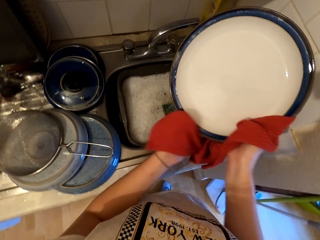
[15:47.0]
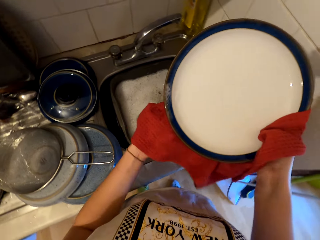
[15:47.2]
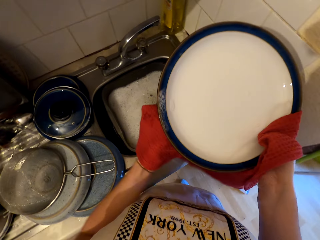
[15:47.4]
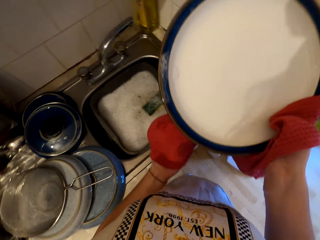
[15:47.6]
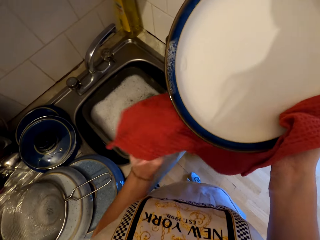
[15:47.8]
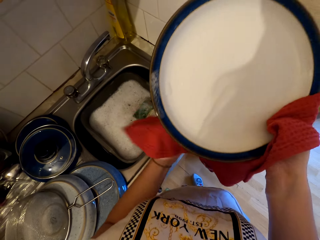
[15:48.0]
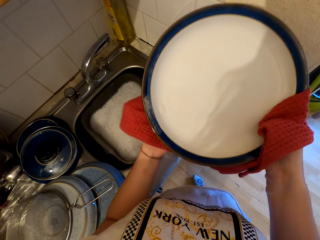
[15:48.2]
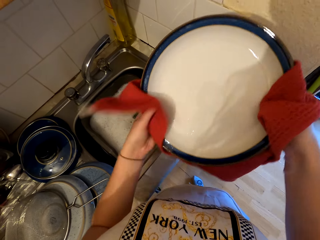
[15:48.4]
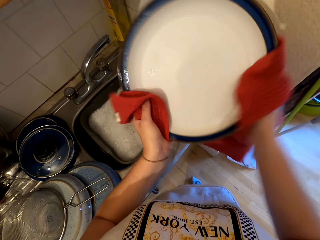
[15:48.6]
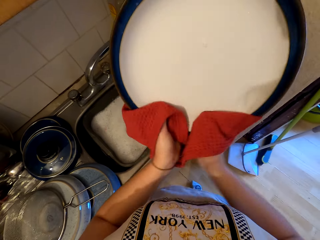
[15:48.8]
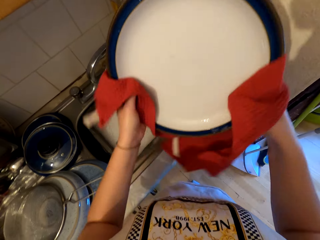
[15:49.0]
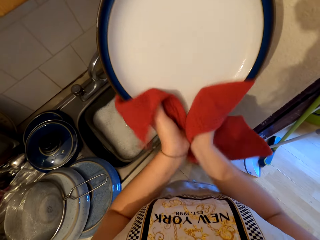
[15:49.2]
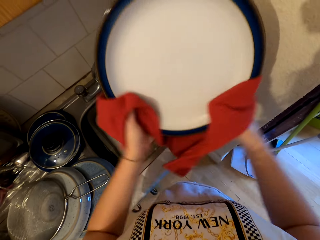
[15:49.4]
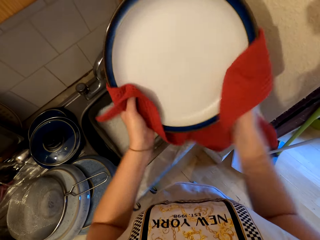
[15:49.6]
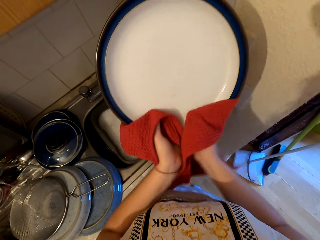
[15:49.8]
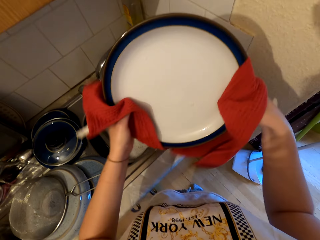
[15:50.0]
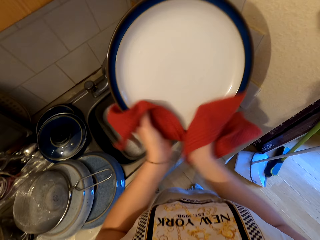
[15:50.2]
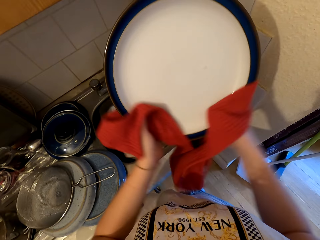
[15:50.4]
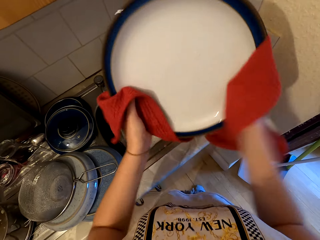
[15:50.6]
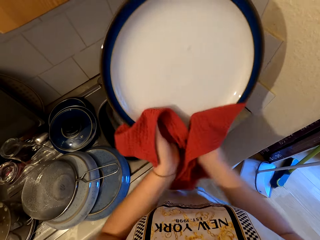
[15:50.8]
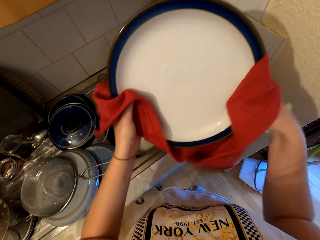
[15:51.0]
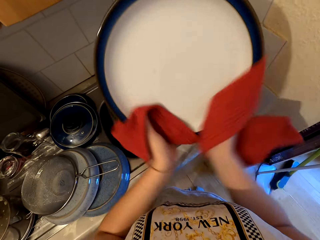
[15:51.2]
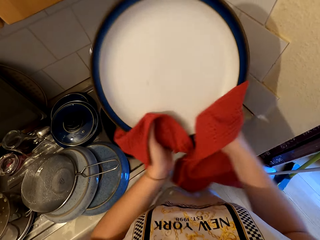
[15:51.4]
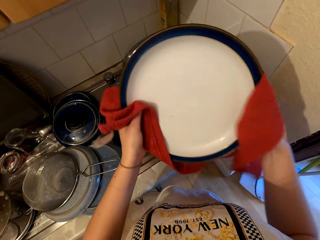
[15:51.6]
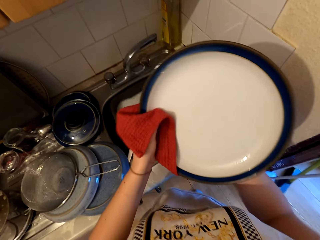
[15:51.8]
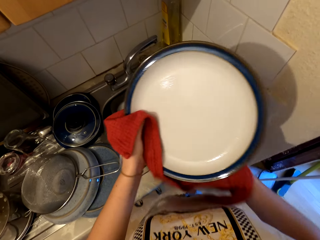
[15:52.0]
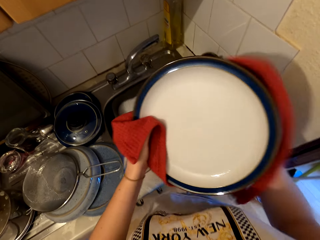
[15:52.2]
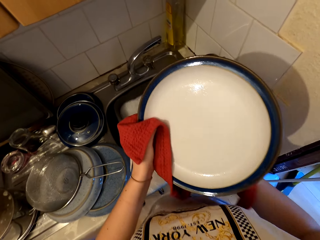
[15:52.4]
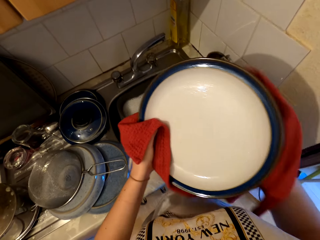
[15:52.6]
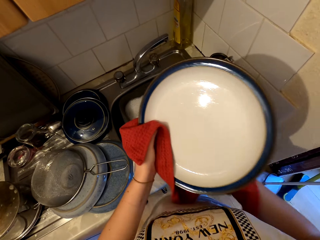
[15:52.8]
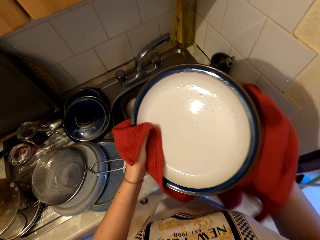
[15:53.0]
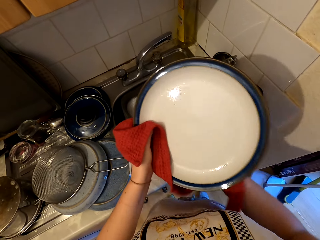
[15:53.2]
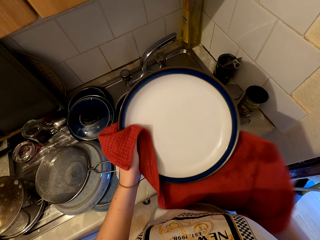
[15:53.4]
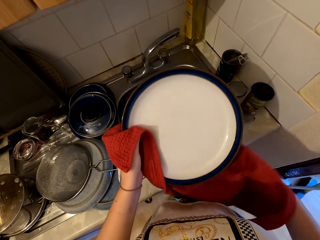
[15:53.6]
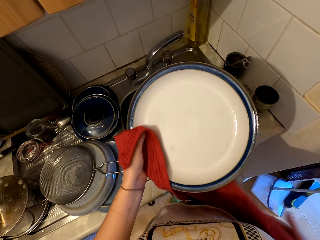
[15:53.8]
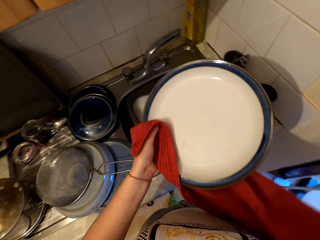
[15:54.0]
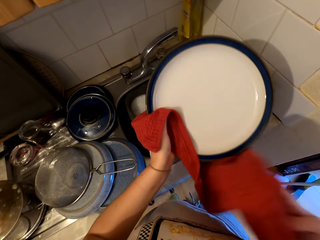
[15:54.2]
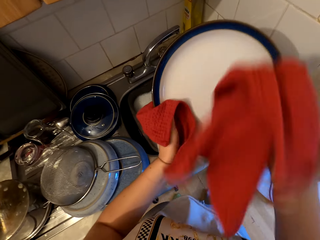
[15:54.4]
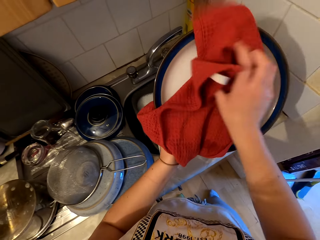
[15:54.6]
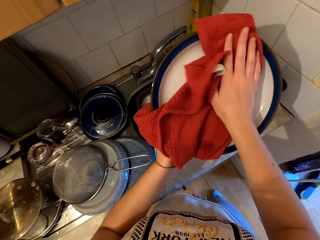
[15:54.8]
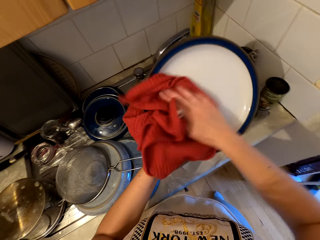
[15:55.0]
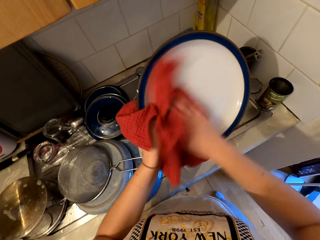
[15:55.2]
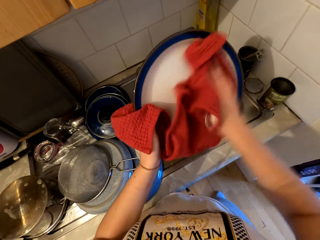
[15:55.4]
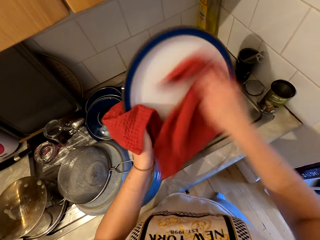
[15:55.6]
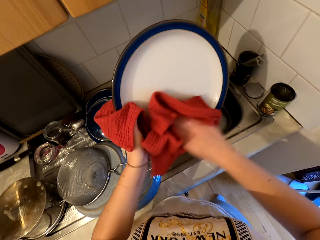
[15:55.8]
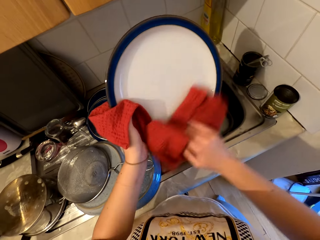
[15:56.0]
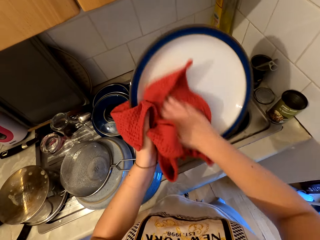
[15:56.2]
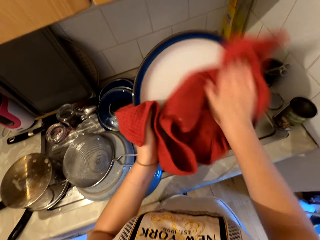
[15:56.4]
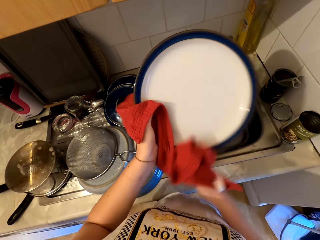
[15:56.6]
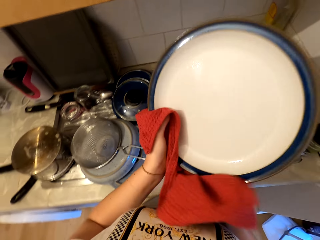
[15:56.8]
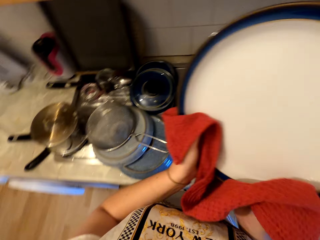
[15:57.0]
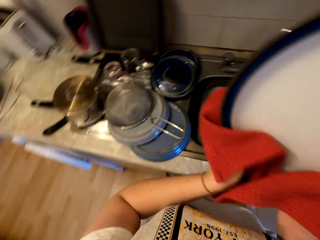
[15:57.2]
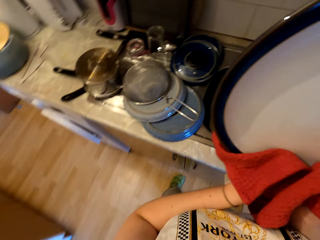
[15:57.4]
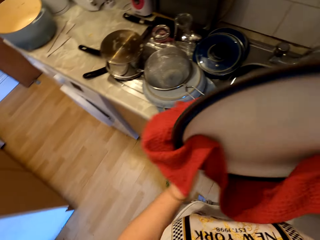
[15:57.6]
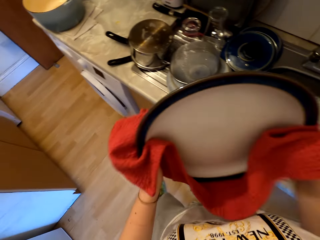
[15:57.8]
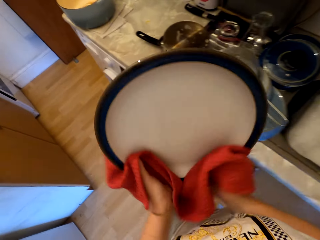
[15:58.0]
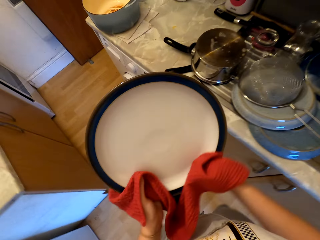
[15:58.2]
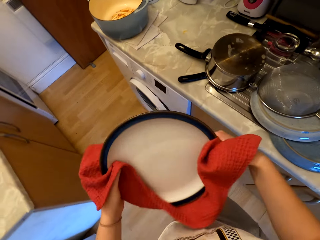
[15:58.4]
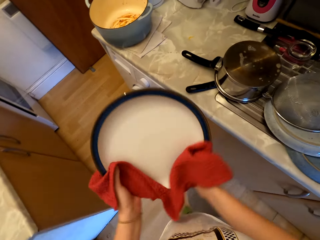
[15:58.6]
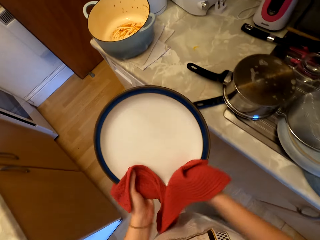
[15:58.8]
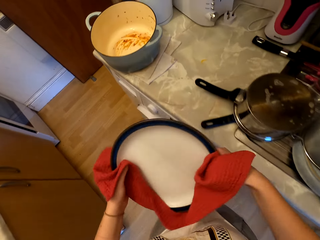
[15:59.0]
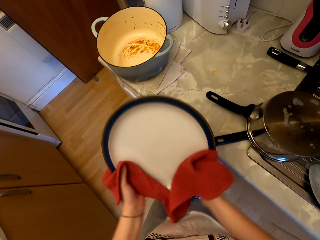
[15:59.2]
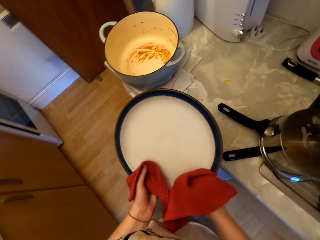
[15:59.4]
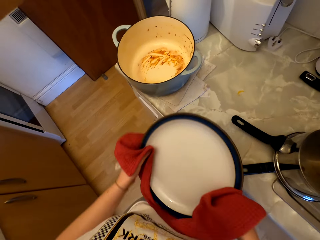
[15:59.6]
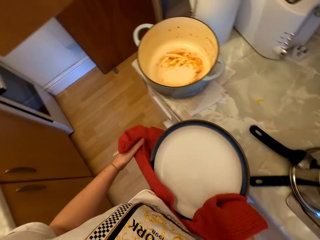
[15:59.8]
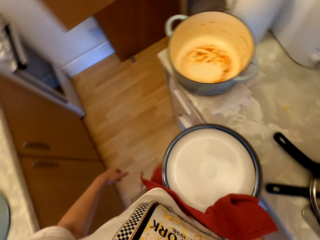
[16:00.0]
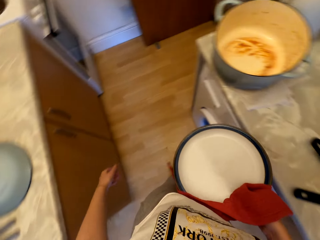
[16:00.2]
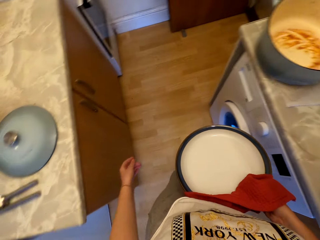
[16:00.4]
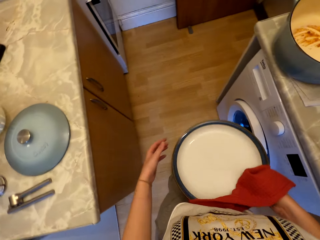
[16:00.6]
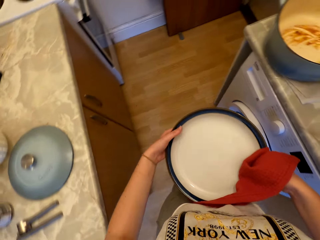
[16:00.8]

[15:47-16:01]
The camera wearer wipes the lid. They move around.

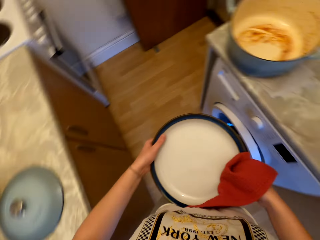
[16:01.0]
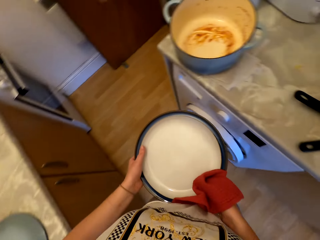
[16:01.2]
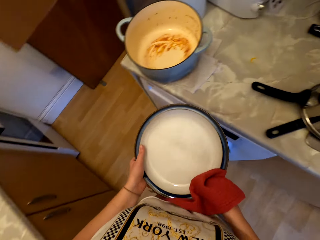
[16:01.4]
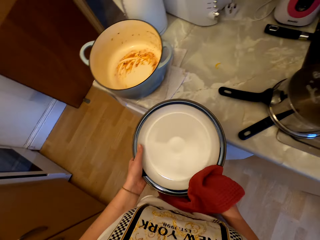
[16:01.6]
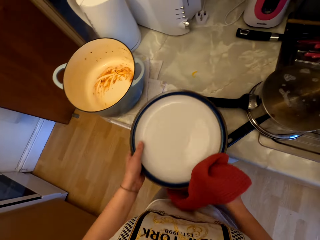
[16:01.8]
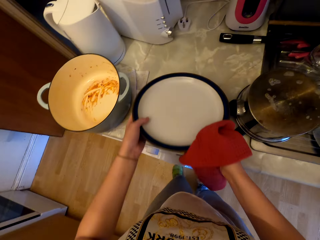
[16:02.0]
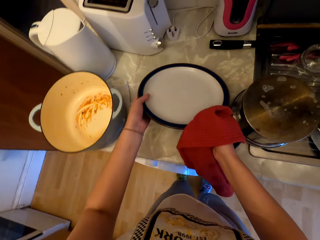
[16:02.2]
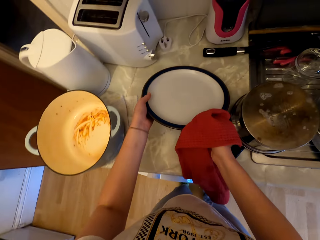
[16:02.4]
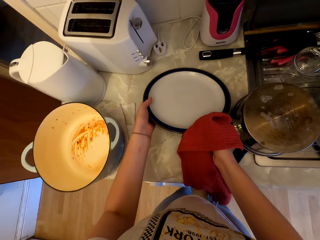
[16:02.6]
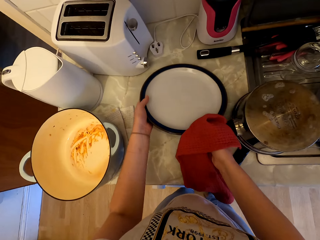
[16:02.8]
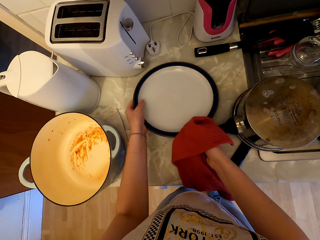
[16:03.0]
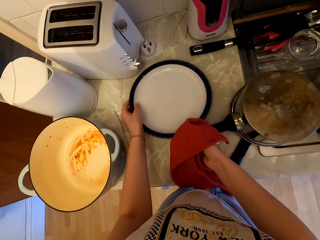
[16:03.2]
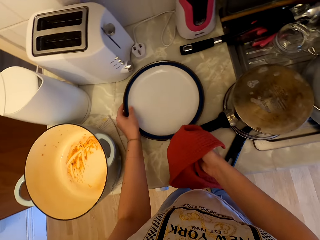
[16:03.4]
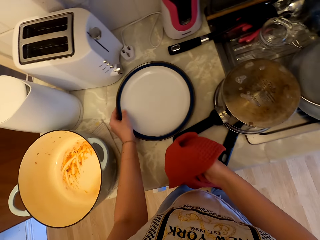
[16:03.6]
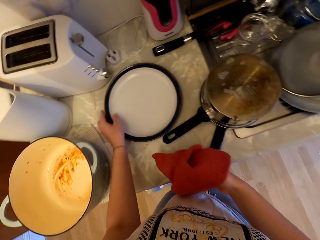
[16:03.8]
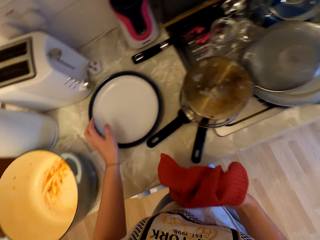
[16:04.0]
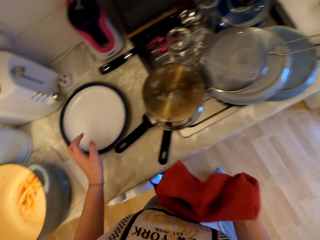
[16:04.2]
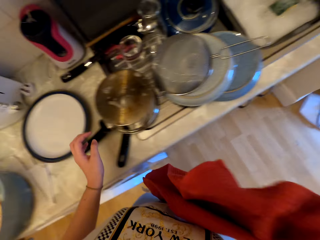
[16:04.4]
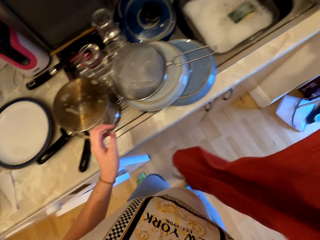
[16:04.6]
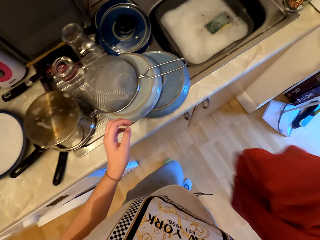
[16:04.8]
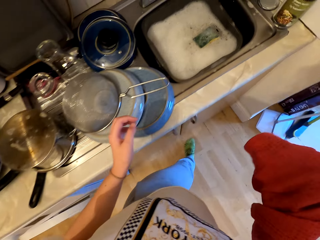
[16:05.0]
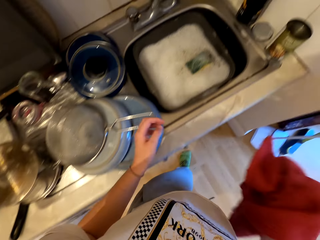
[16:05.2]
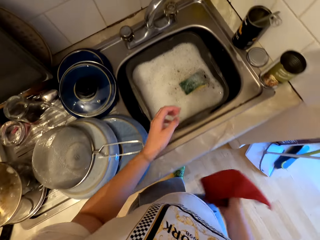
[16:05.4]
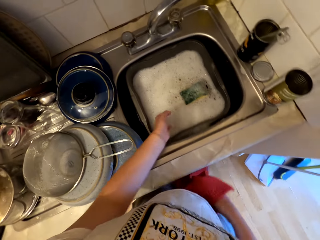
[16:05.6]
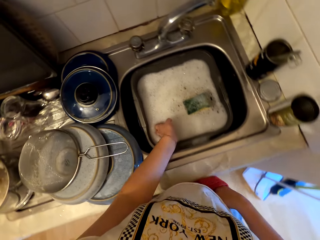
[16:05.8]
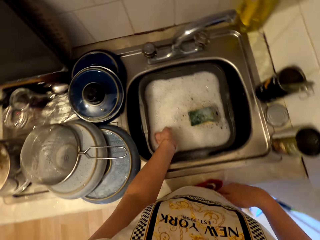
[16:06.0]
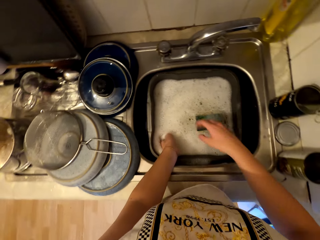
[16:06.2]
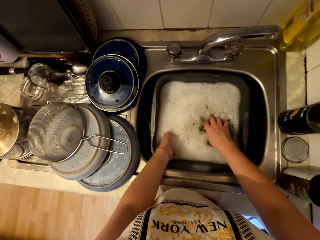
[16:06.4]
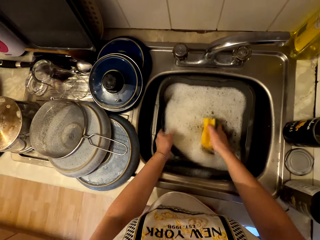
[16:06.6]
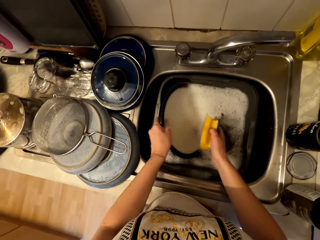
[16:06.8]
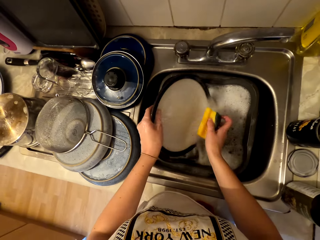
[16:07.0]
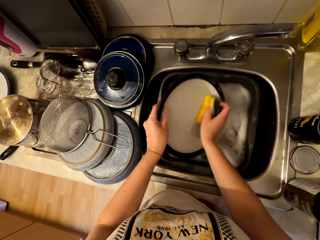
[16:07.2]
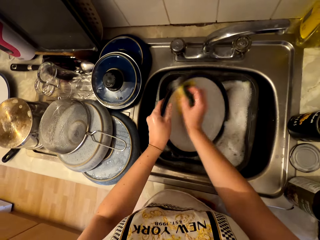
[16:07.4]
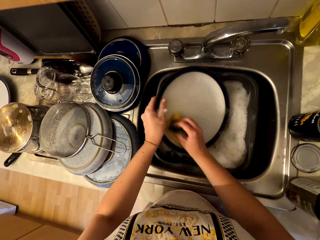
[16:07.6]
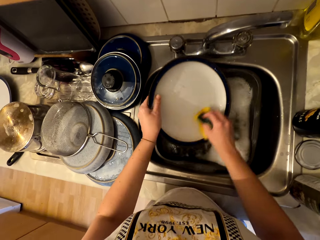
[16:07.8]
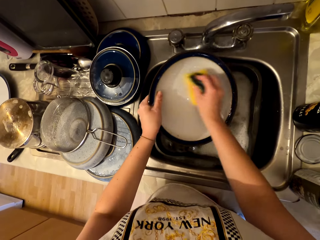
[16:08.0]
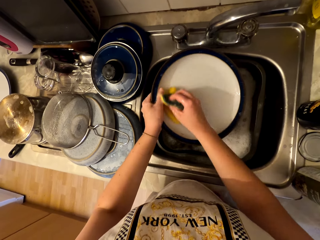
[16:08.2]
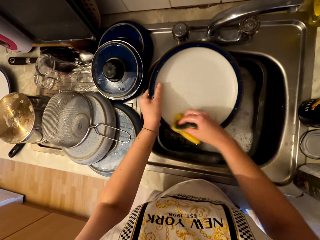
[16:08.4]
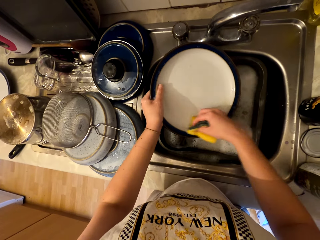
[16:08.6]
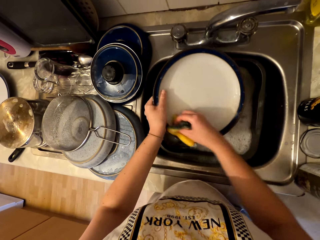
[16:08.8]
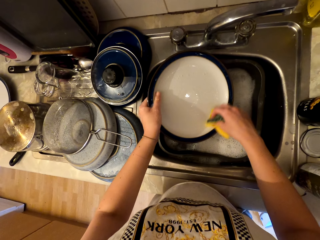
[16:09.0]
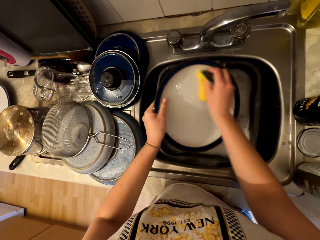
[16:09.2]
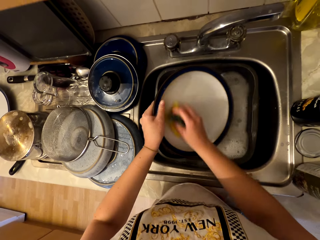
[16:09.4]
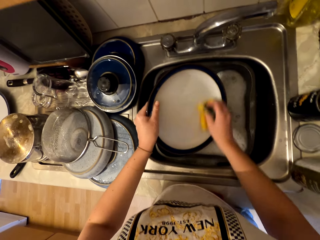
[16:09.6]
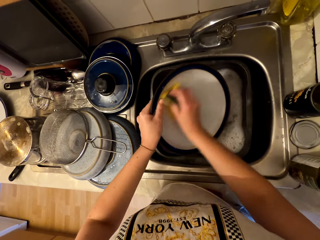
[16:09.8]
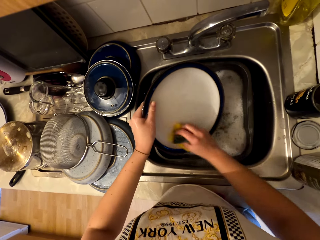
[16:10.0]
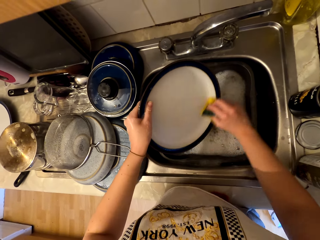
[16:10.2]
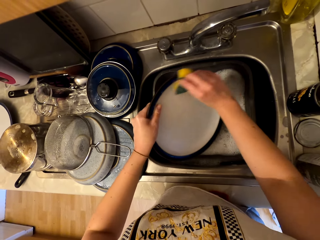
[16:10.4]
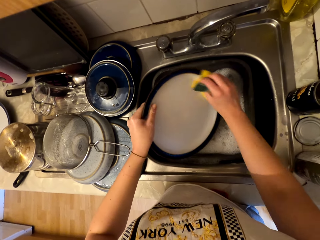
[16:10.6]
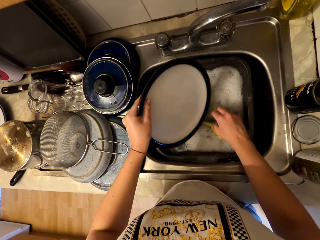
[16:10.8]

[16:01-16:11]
The camera wearer places the plate or lid down on the countertop. They move towards the sink. They hold the plate. They pick up the lid from the basin. They cleanse the plate with a scrubber.
